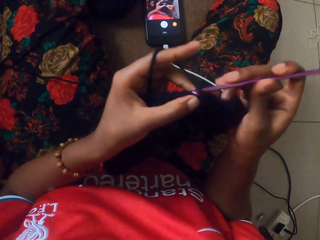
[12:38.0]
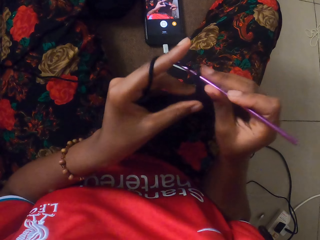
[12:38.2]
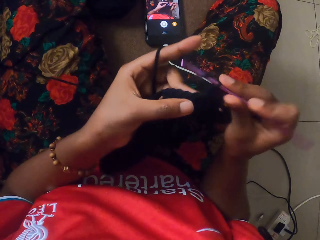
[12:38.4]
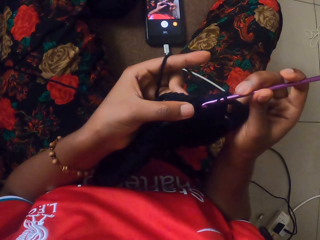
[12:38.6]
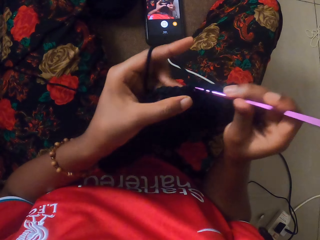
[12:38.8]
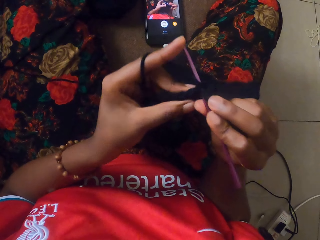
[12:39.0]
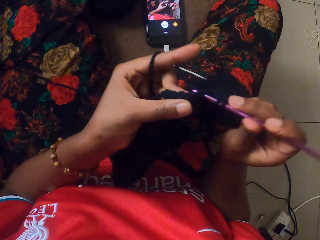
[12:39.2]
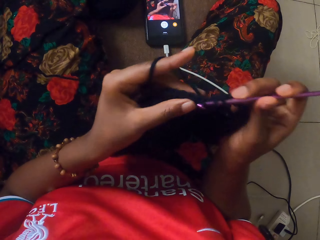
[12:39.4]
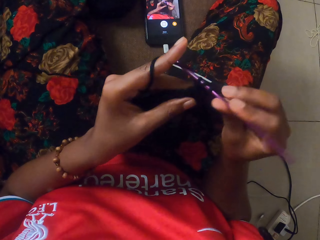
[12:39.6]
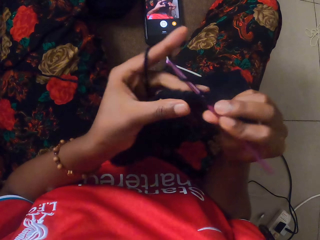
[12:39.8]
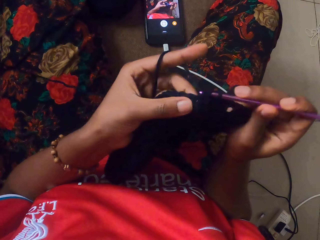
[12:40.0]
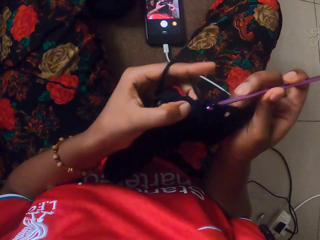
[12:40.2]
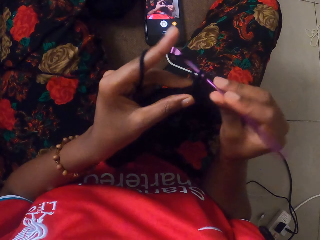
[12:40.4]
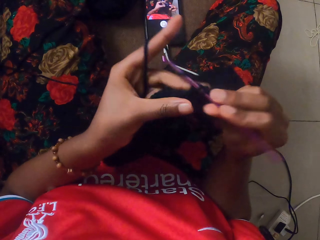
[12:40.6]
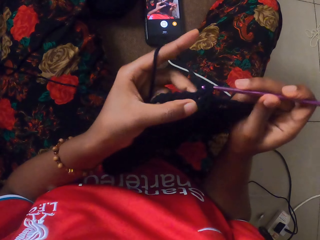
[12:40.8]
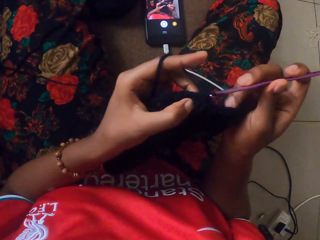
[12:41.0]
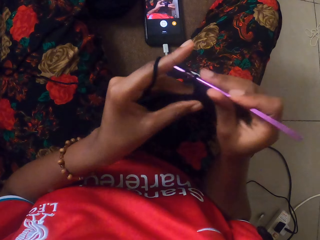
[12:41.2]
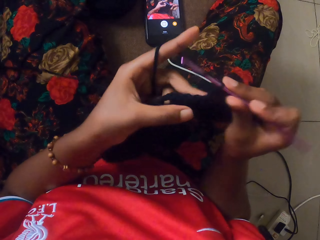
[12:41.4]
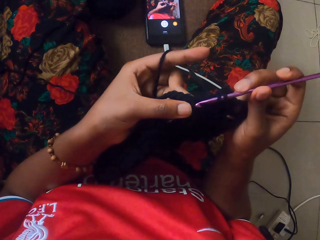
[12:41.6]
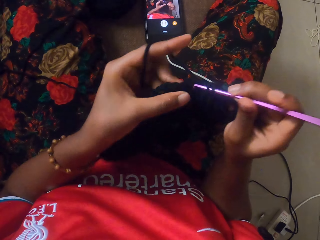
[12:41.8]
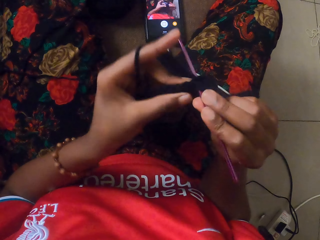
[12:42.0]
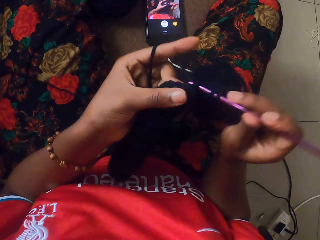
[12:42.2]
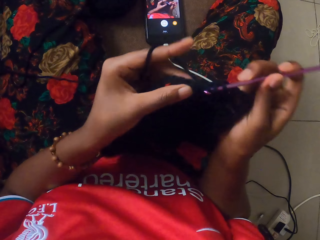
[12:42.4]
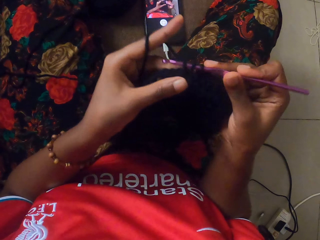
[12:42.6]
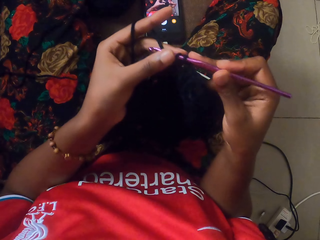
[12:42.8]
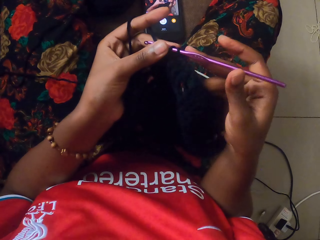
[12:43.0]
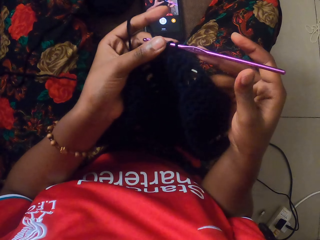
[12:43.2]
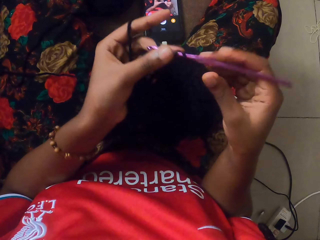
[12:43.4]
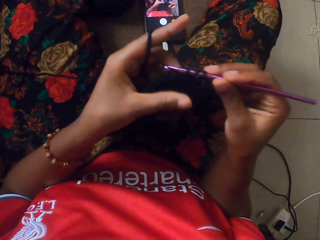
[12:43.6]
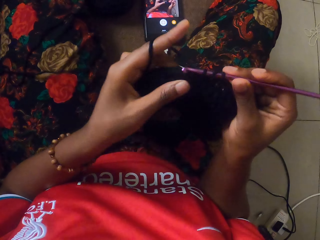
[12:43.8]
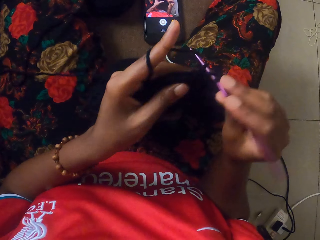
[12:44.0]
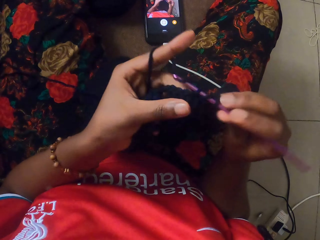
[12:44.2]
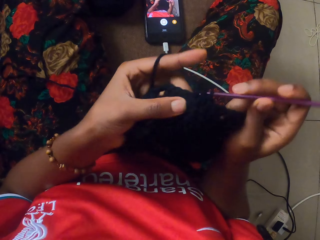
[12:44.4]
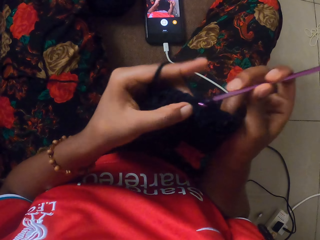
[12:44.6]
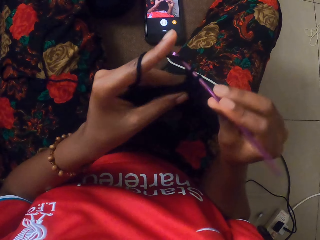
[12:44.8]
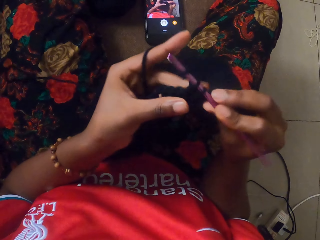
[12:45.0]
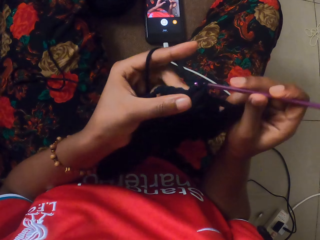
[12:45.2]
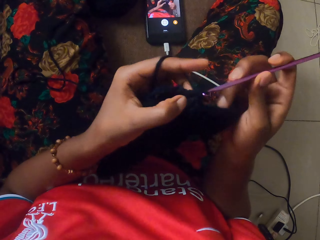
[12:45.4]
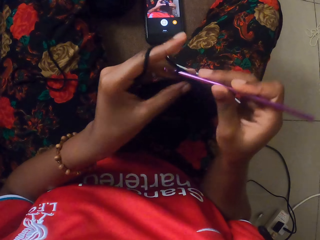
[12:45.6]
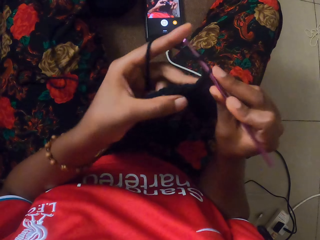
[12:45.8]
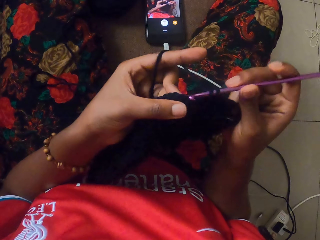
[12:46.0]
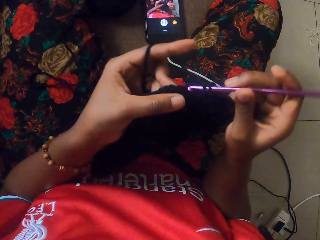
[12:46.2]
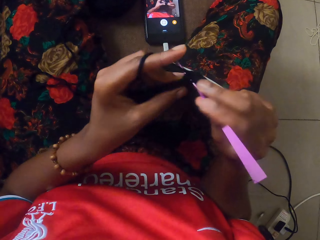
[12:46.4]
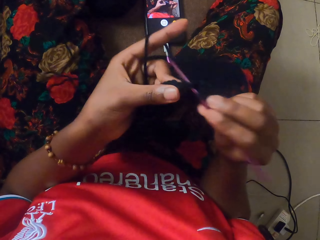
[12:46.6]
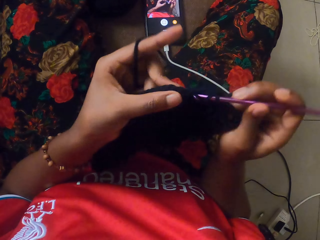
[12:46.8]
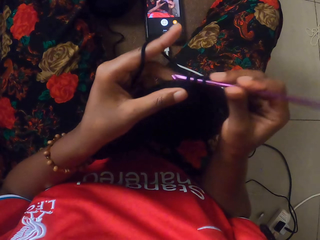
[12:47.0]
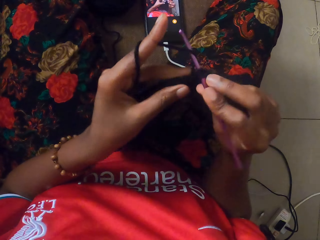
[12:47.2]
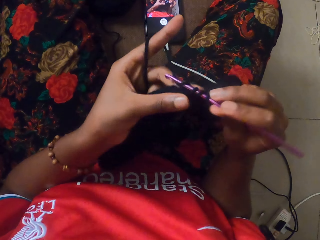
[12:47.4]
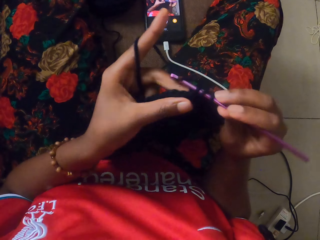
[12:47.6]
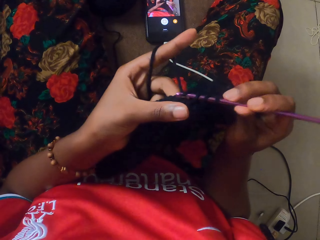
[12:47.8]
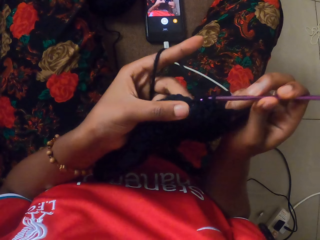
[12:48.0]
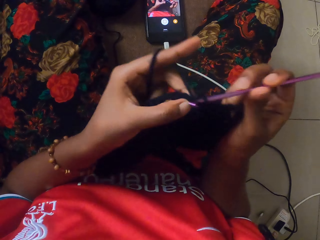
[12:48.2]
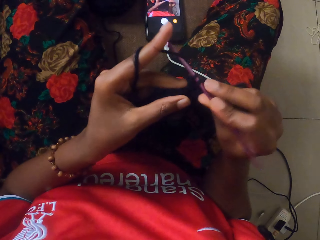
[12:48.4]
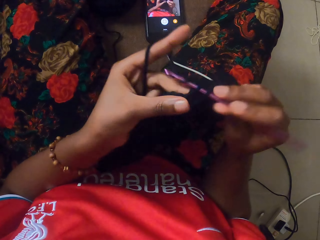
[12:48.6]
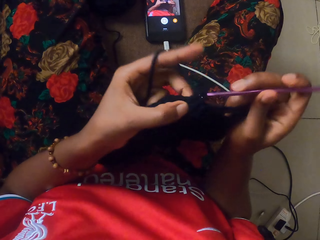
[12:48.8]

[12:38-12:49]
The camera wearer holds the crochet hook in her left hand. She crochets the yarn in her left hand with the crochet hook in her right hand.

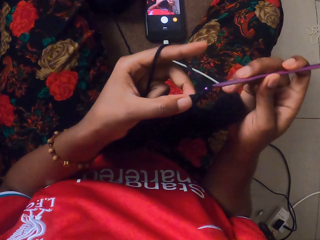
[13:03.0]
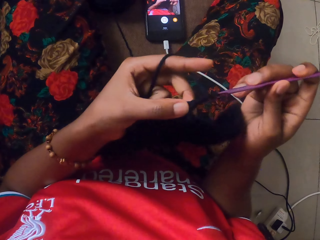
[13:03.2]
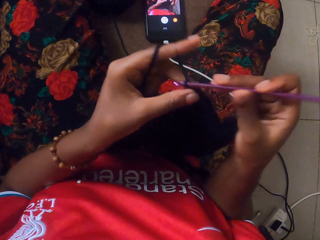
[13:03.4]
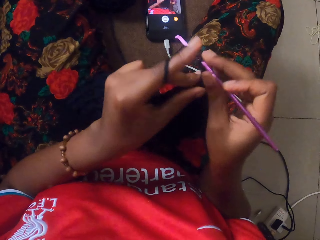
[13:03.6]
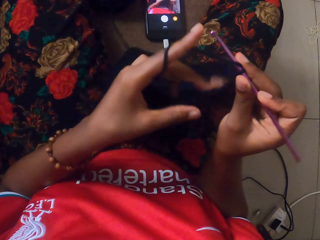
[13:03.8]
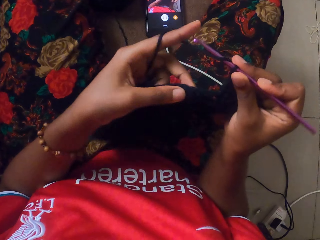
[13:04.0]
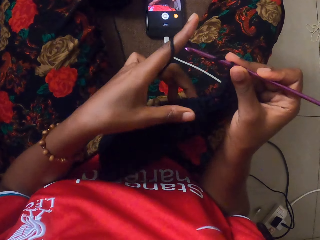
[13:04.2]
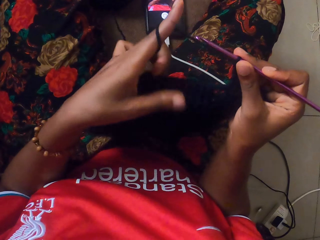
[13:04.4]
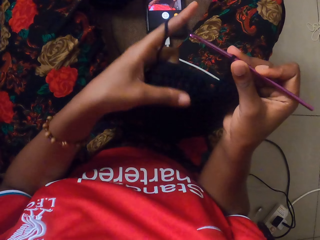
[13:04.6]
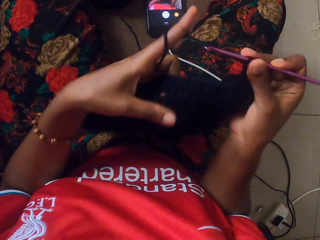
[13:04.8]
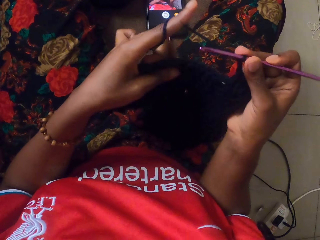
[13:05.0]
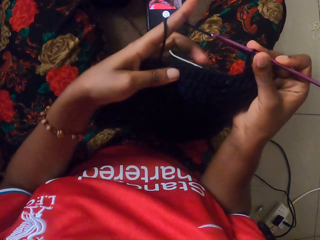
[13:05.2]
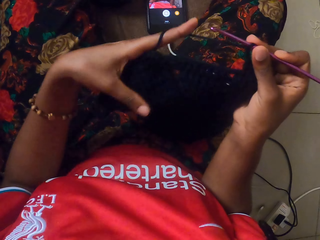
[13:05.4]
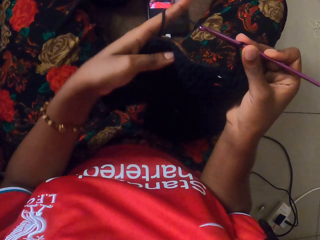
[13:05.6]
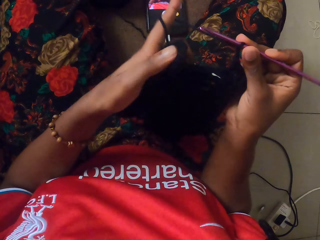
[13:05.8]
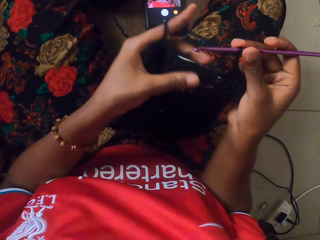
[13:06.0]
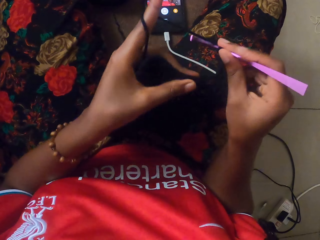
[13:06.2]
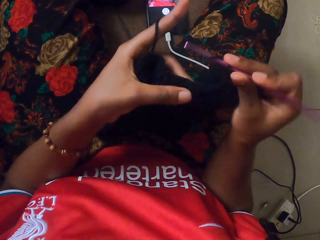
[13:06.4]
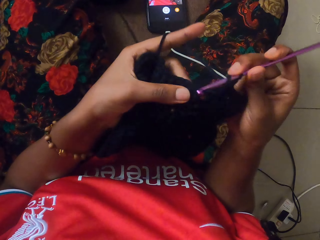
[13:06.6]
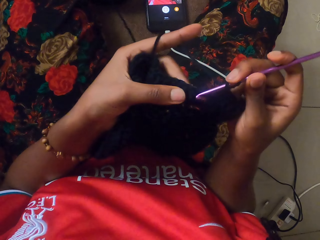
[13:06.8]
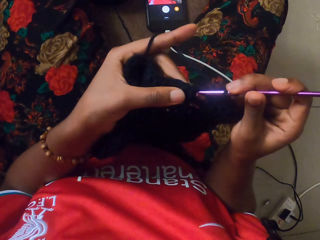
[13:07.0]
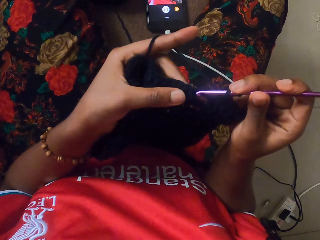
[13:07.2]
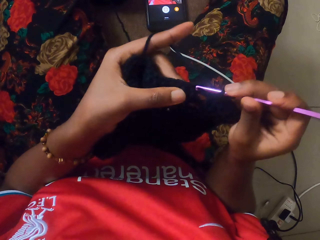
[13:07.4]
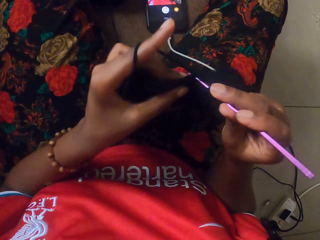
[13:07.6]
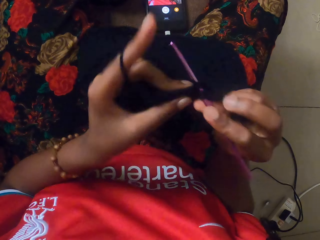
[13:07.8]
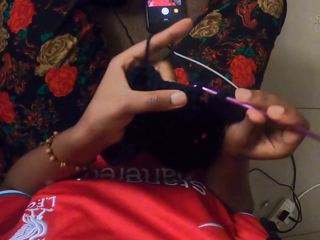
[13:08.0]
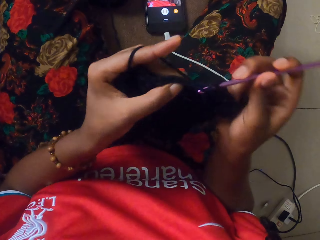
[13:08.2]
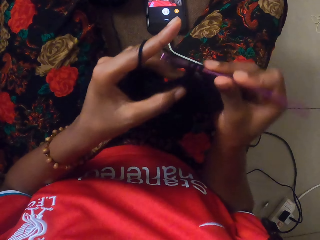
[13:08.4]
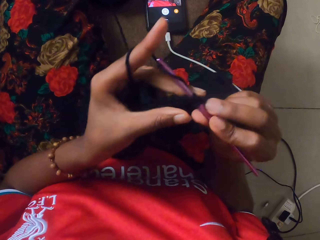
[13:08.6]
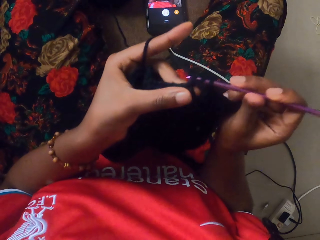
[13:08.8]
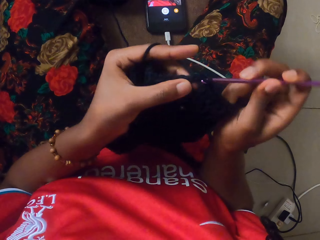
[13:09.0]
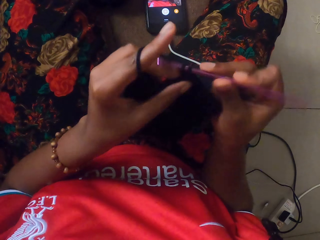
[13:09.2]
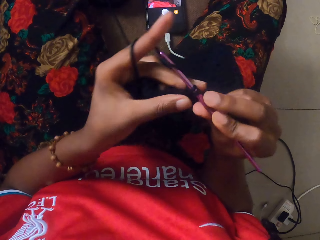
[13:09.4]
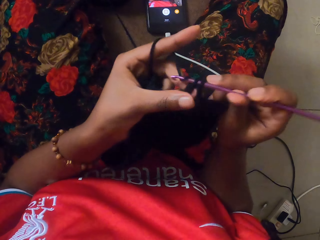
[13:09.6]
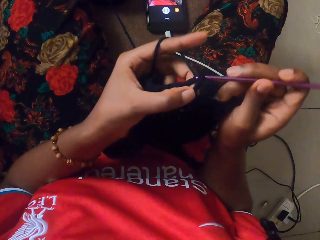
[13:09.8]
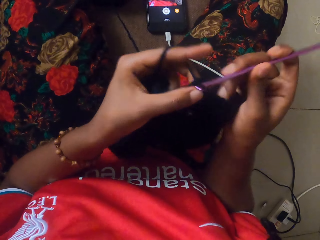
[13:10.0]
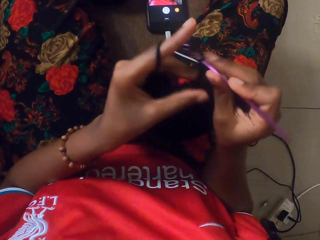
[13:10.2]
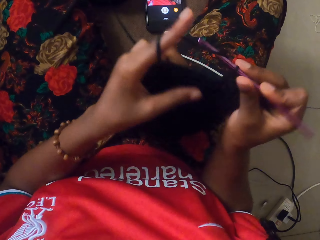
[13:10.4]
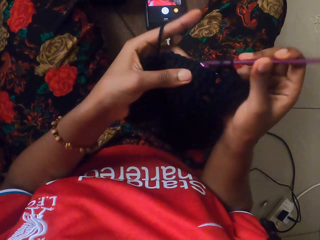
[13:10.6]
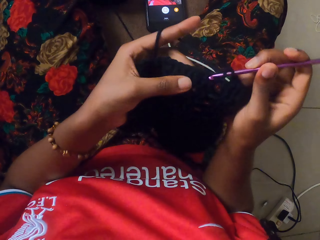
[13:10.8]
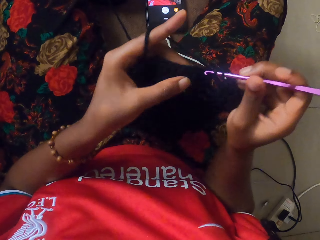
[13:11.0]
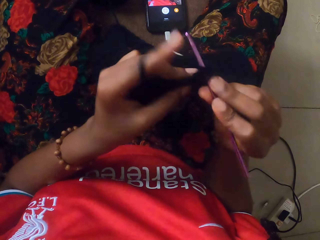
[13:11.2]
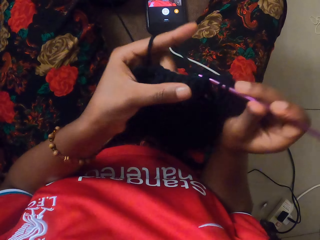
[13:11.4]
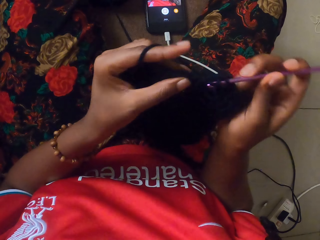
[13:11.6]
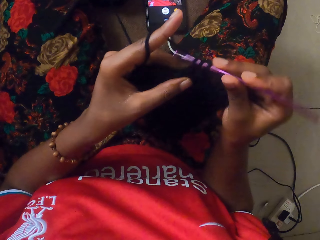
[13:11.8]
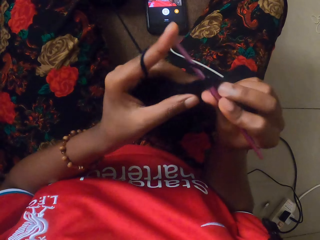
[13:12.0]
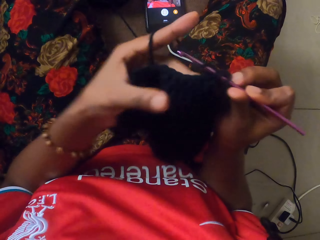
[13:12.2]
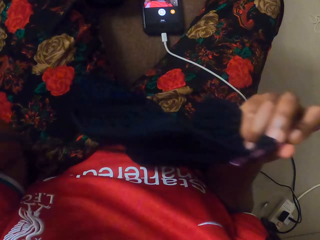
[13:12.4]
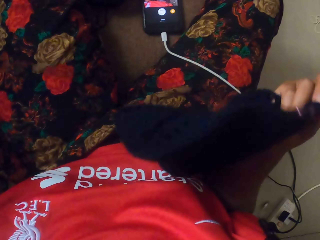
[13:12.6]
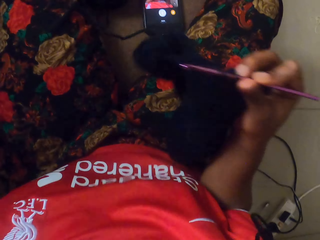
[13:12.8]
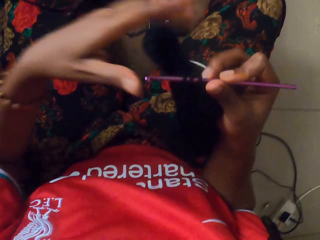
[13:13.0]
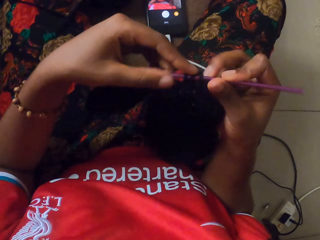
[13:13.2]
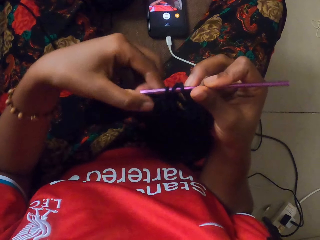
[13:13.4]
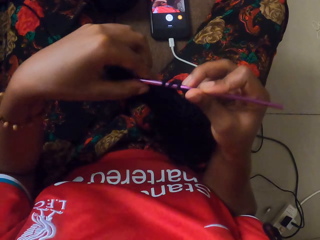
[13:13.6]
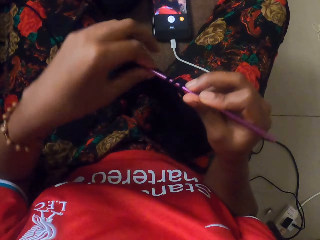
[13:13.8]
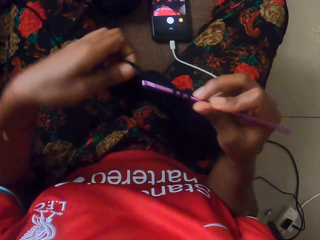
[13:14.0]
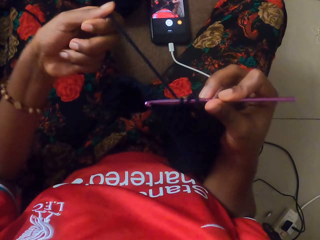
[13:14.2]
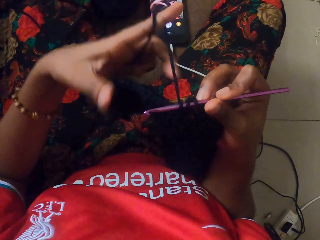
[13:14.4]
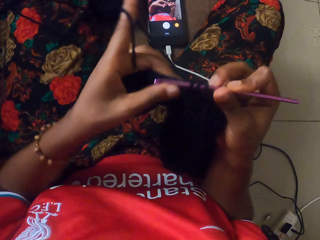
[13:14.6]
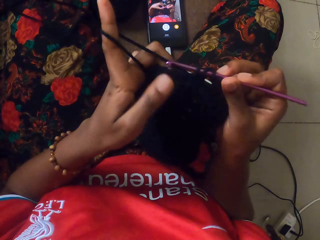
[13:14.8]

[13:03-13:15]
The camera wearer adjusts the crochet on her hand. She knits the crochet. She pulls the wool or yarn with her left hand. She rolls the yarn on her finger.
